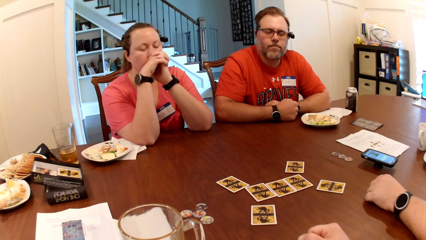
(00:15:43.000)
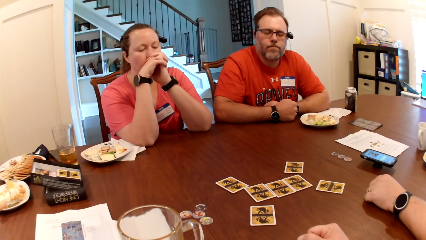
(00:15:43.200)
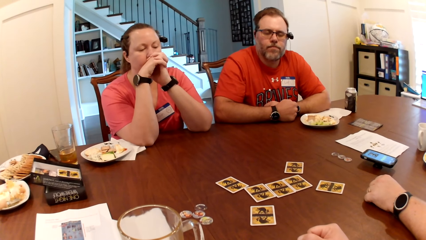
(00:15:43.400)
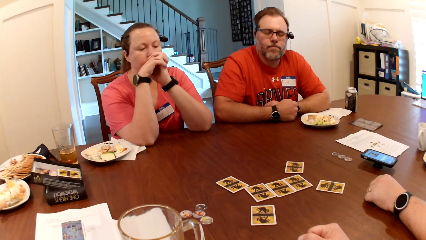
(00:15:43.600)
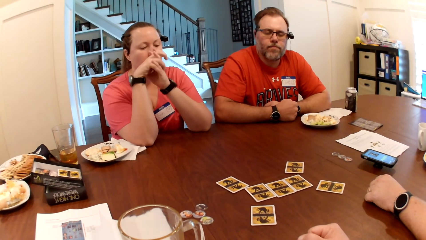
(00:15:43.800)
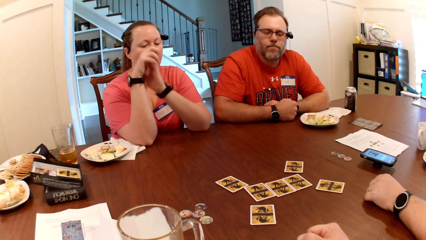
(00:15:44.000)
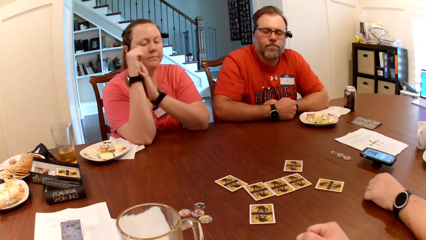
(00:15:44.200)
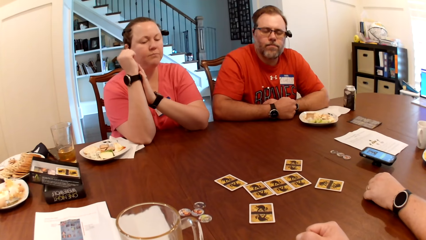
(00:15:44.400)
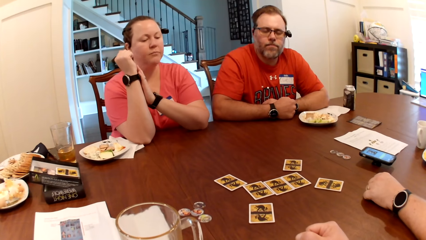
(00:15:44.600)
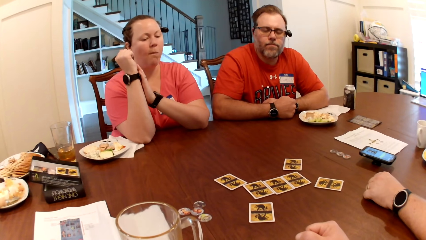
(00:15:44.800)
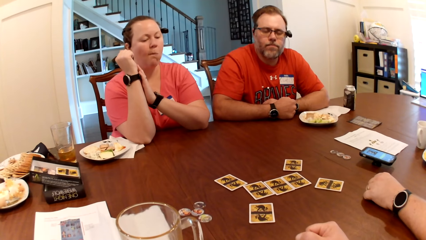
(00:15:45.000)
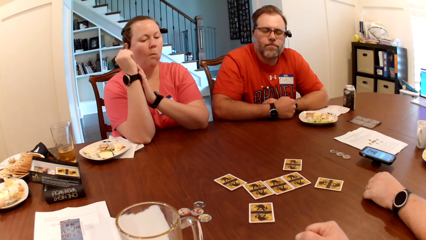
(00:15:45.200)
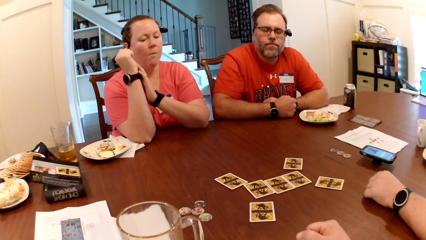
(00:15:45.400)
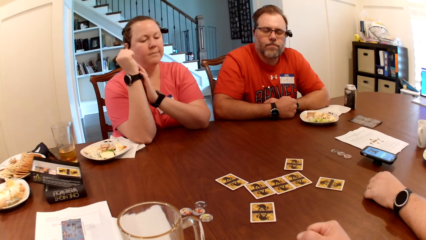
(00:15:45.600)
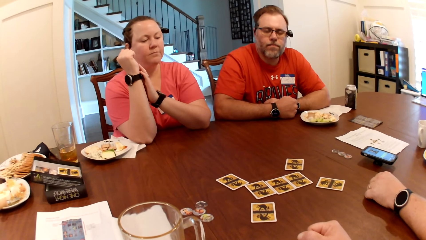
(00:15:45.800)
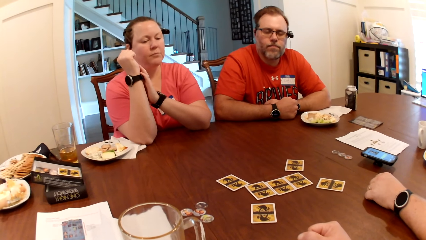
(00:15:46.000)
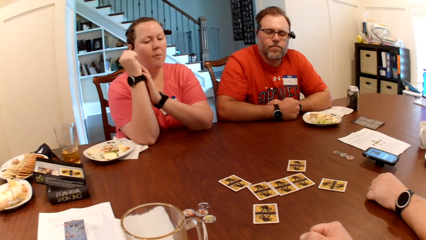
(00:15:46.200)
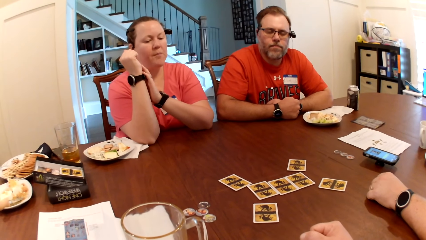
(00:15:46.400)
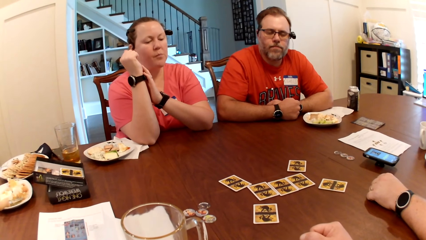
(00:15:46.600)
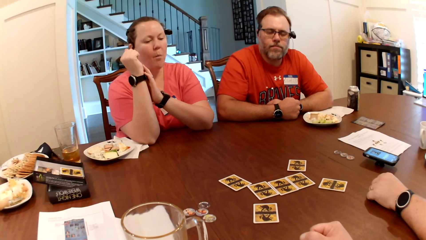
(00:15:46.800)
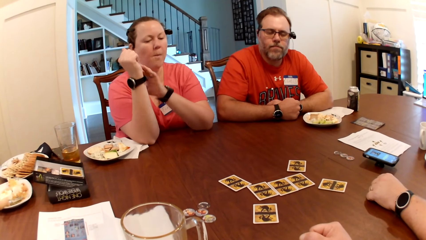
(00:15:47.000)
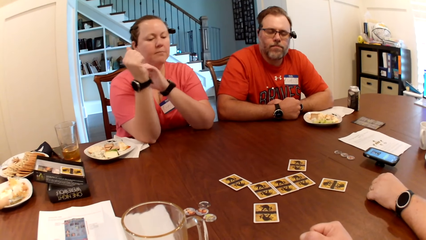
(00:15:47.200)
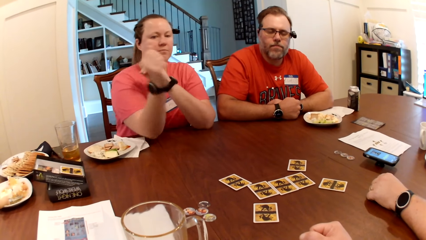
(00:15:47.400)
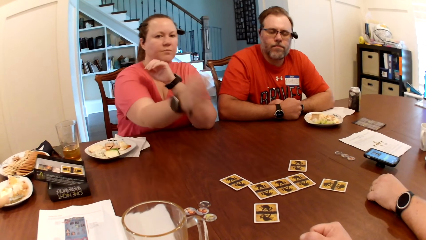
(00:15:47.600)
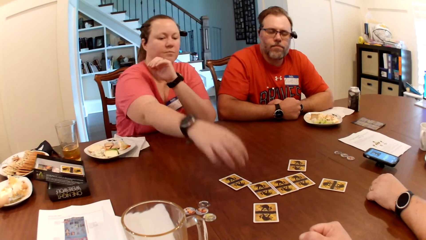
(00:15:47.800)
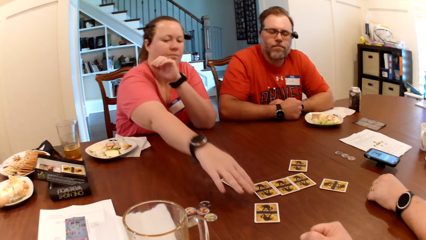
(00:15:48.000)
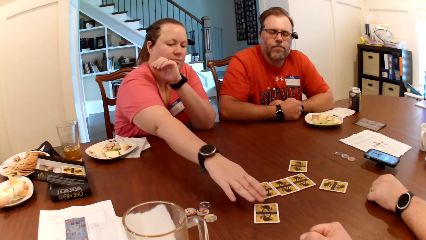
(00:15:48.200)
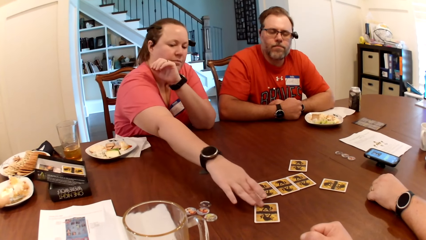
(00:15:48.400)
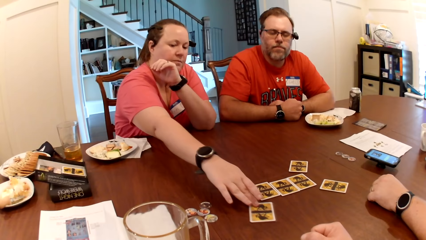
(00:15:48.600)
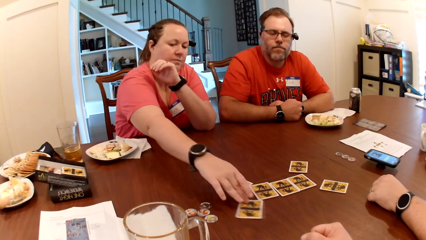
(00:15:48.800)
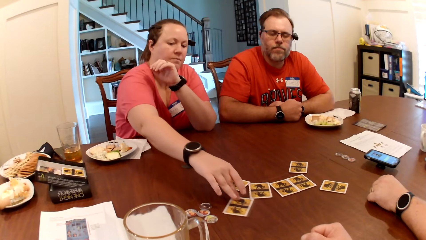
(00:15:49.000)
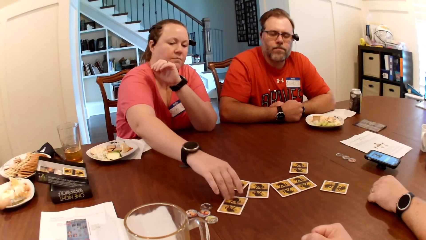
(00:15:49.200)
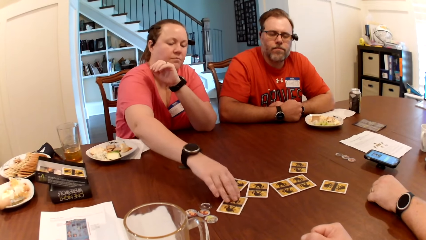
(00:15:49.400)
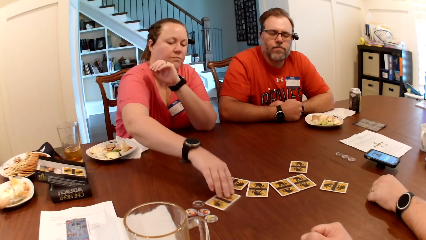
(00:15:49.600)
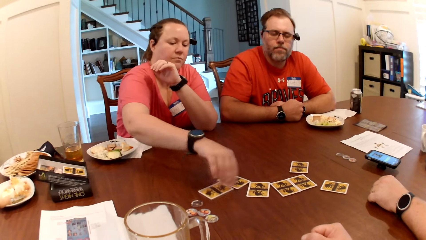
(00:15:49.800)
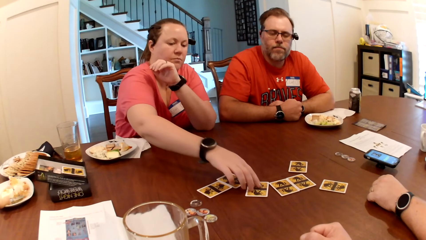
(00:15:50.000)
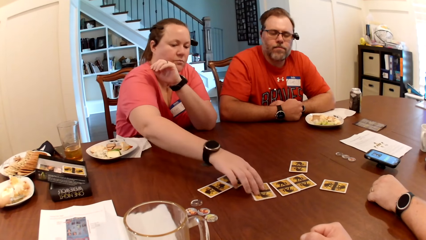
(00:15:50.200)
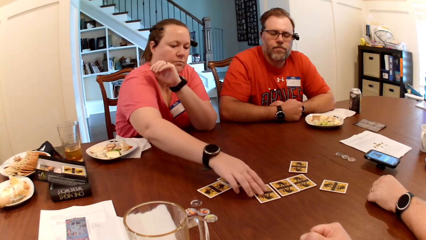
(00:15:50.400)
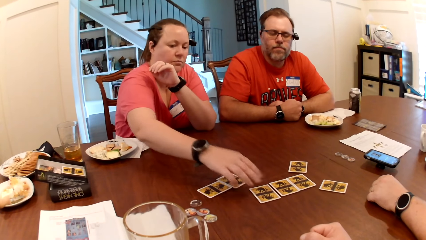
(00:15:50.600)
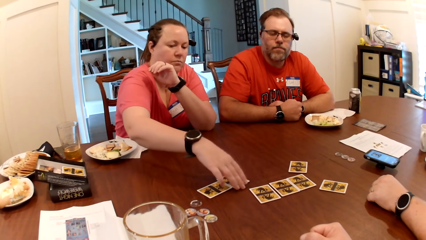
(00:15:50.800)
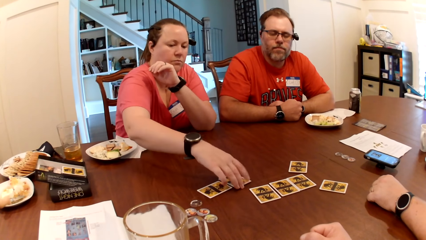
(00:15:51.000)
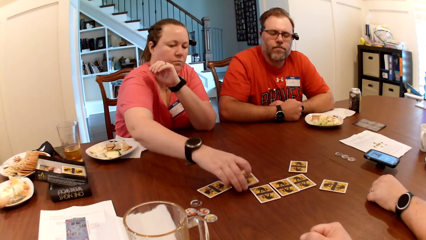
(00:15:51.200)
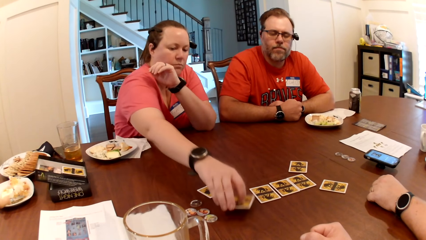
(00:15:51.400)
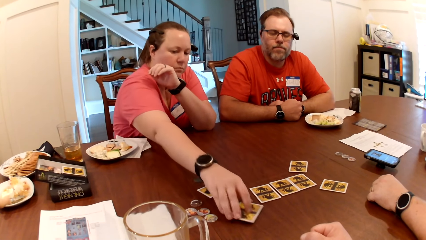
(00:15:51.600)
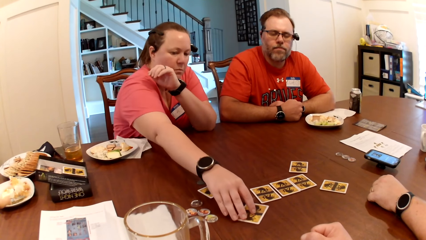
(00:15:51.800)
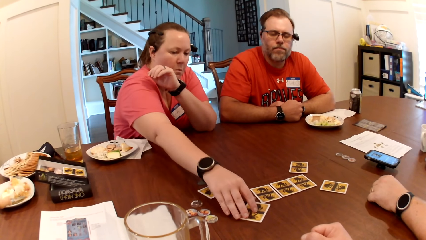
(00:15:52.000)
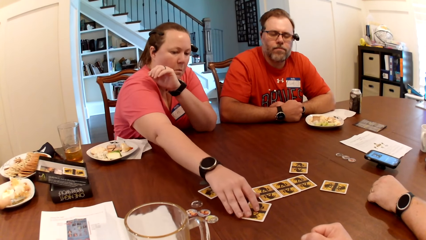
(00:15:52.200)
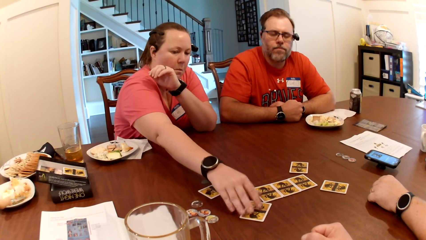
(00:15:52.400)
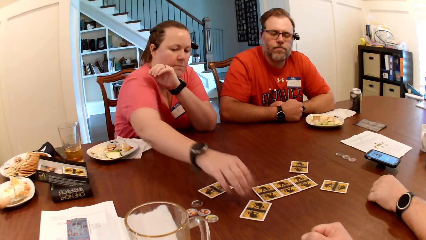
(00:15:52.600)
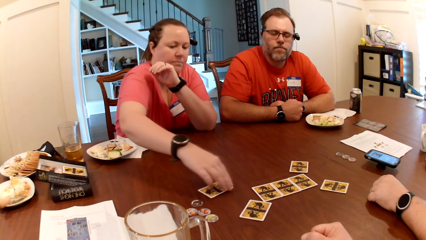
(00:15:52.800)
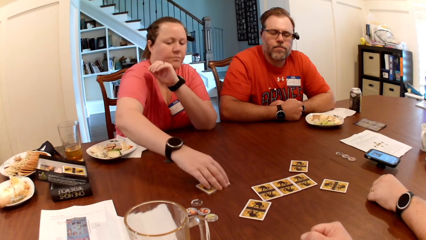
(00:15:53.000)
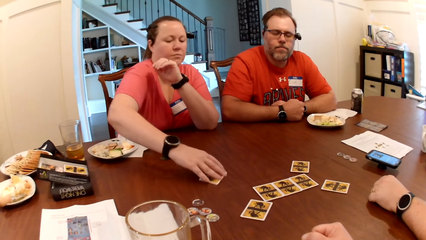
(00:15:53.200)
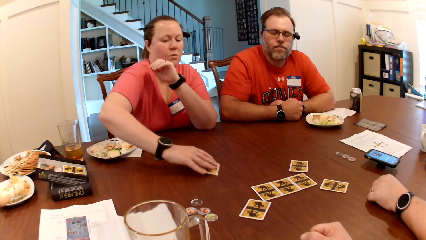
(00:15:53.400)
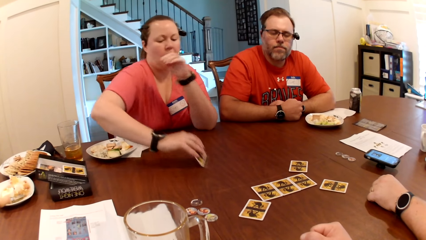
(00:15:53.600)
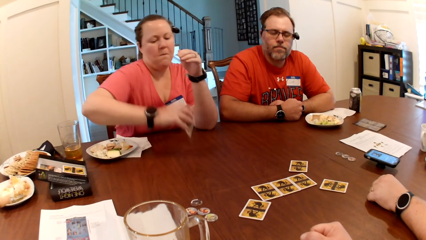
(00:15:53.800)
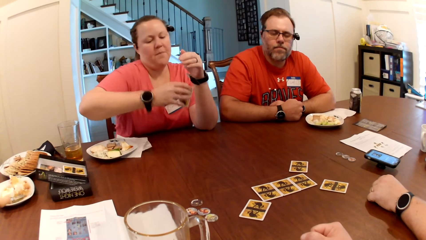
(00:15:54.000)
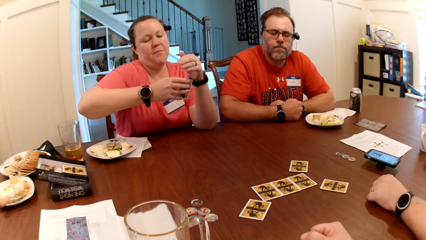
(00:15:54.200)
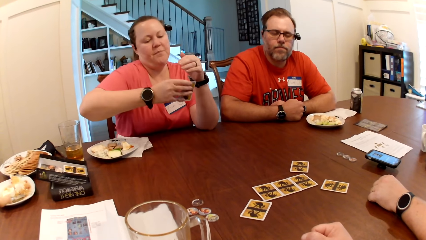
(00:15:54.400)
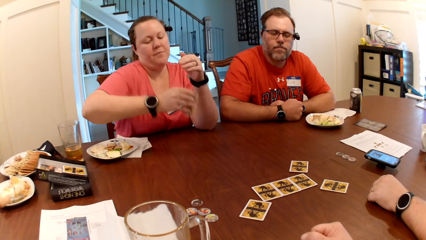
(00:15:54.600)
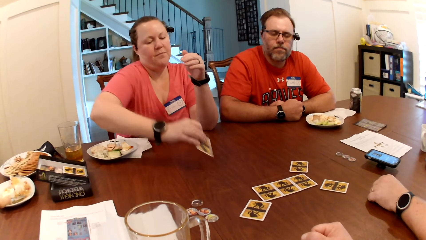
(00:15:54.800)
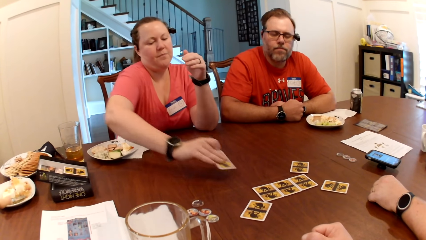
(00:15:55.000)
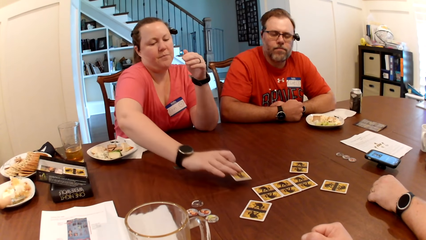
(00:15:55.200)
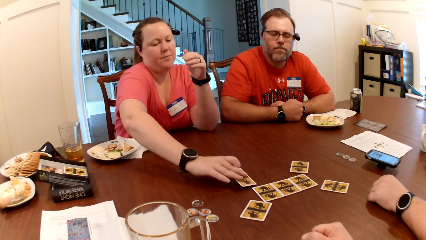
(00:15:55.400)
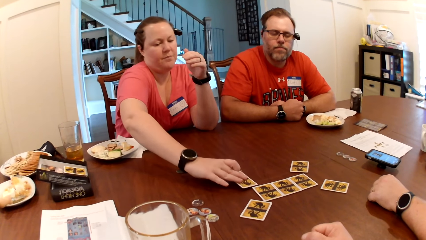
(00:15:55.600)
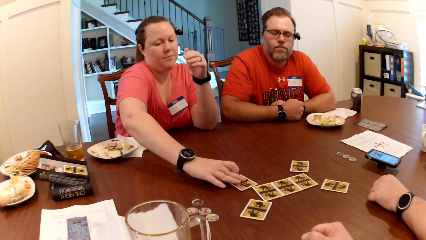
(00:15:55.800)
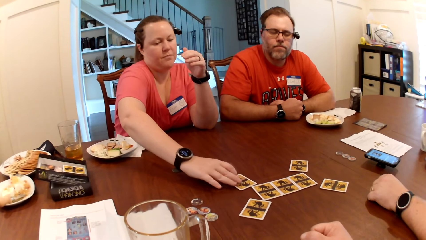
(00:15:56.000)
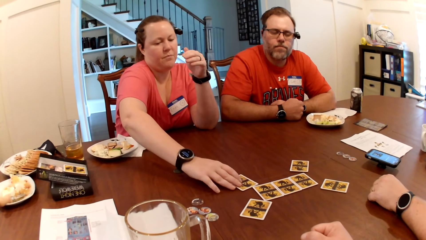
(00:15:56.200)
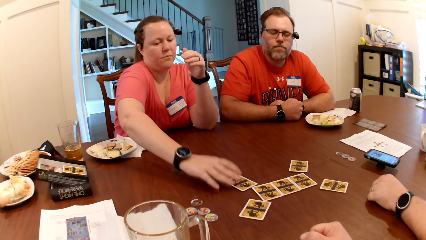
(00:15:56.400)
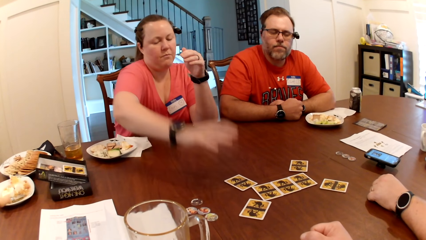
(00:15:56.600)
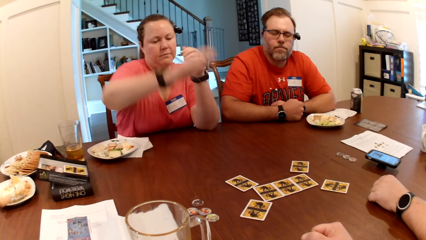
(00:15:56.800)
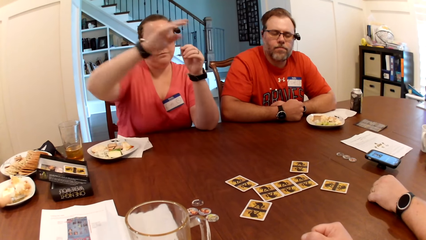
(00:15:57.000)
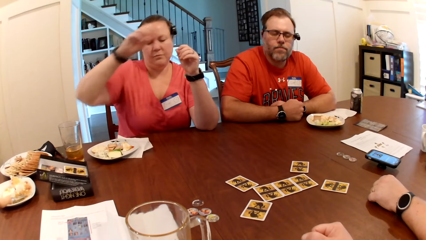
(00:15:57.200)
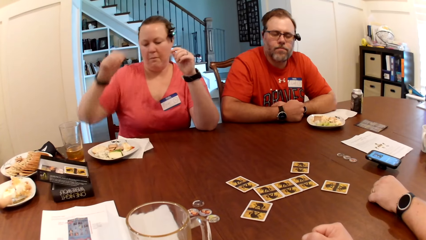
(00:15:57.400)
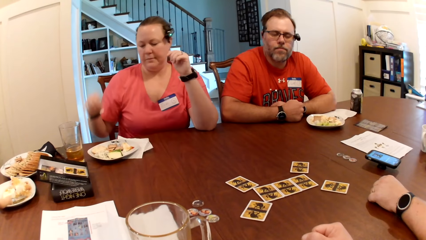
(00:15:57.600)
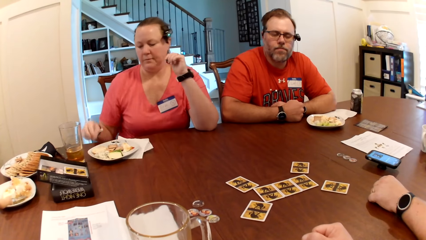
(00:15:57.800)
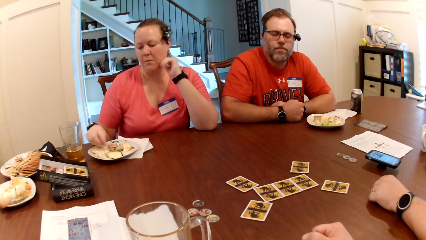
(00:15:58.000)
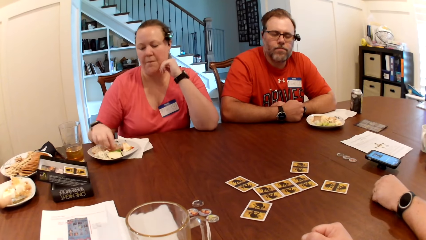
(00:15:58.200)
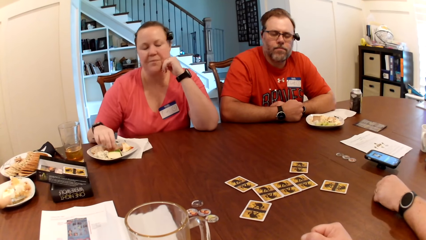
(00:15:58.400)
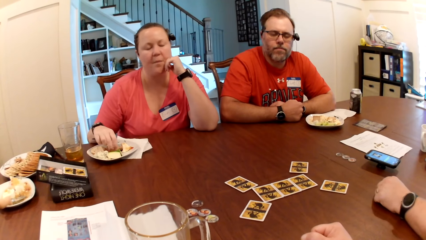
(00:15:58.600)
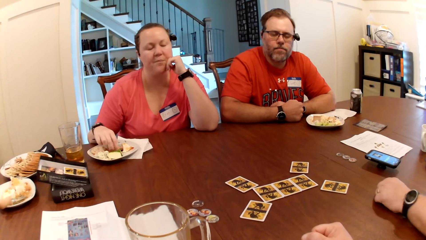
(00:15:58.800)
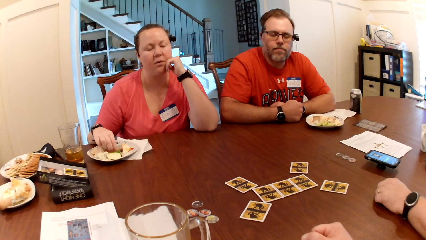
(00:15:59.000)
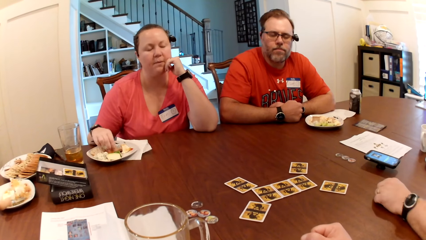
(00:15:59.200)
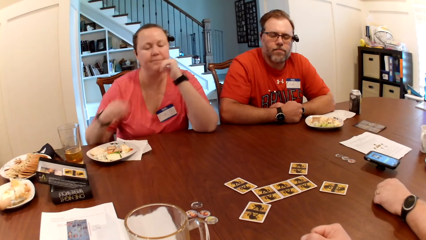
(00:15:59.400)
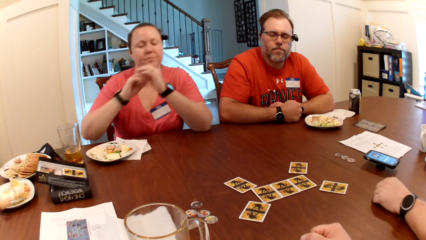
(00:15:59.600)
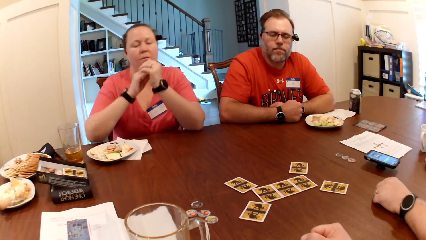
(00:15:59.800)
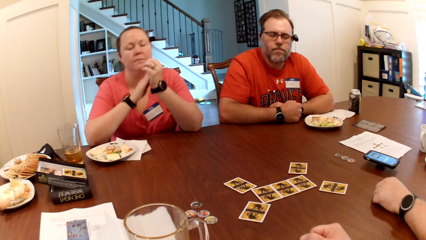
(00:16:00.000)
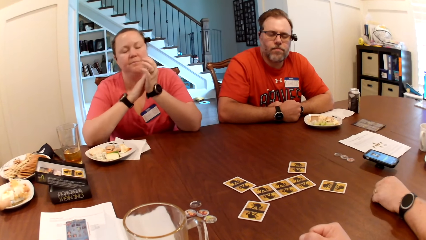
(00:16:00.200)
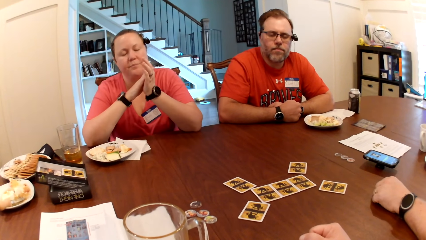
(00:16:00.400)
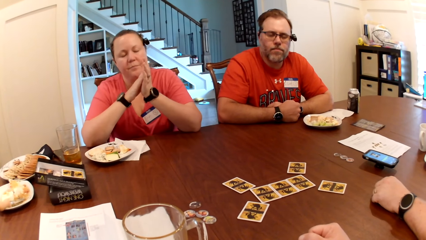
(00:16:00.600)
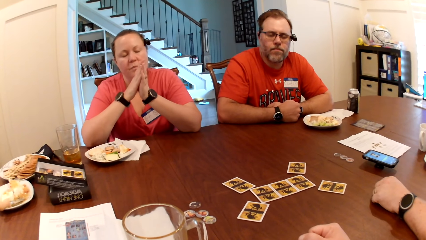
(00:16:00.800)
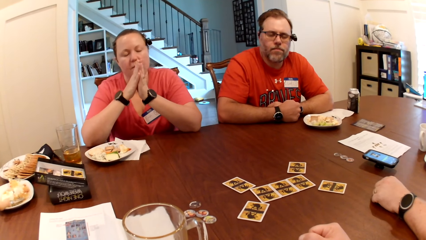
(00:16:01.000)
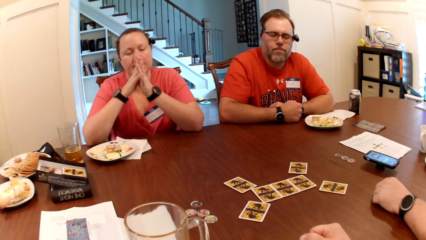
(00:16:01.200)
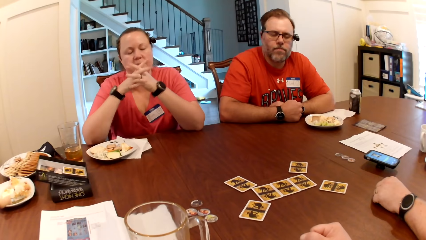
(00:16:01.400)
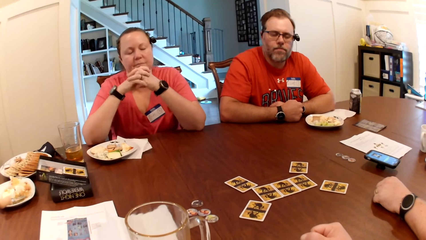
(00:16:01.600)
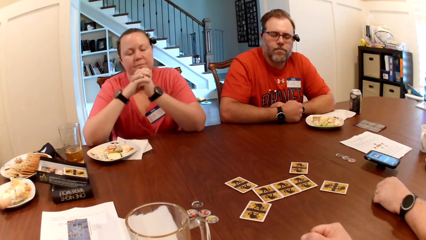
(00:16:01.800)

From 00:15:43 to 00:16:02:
The woman opens both eyes. The woman exchanges cards on the table with her right hand and drags the cards on the table. The woman picks the card from the table with her right hand. The woman checks the card in her right hand. The woman drops the card in her right hand on the table. The woman picks food from the plate. The woman closes both eyes. The camera wearer looks around.
